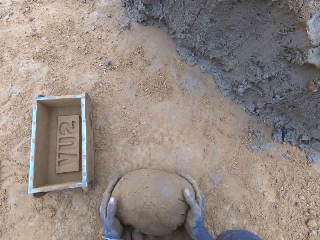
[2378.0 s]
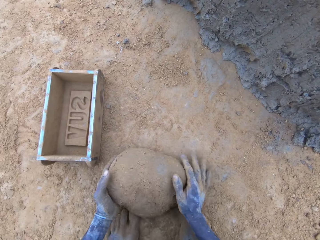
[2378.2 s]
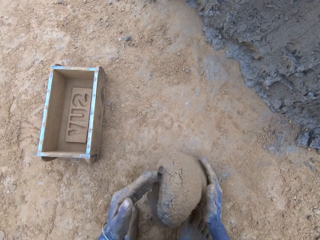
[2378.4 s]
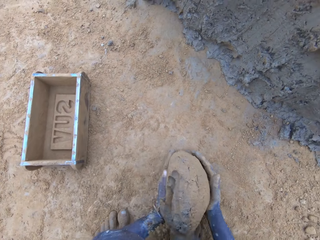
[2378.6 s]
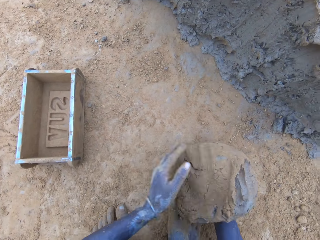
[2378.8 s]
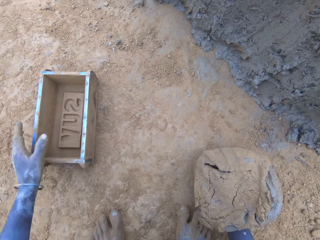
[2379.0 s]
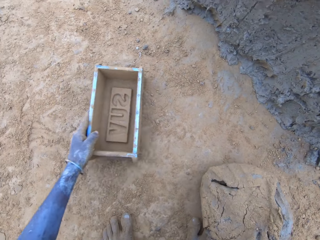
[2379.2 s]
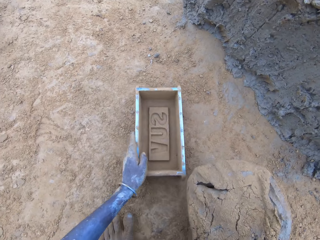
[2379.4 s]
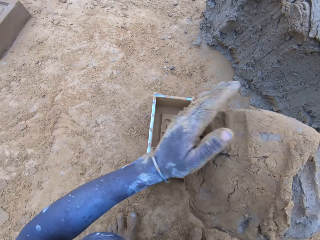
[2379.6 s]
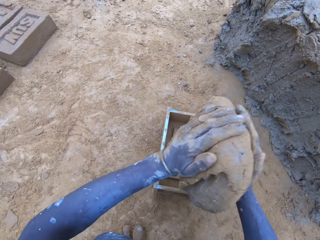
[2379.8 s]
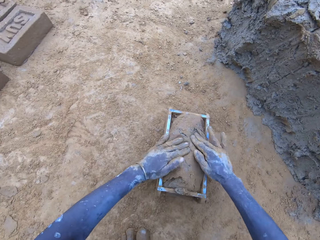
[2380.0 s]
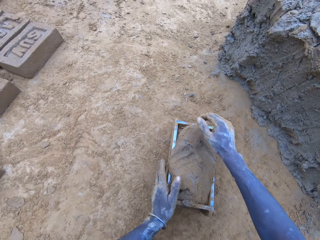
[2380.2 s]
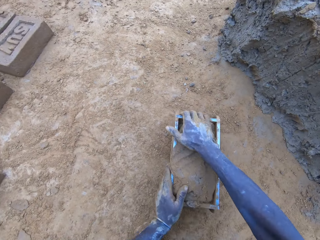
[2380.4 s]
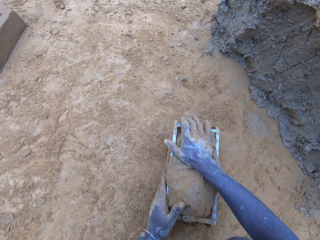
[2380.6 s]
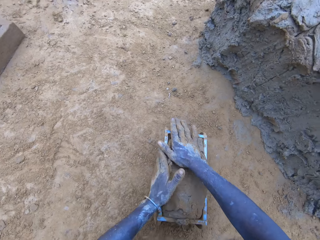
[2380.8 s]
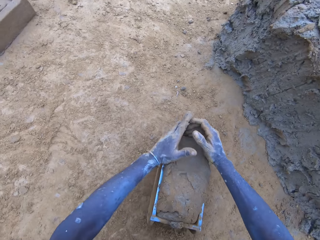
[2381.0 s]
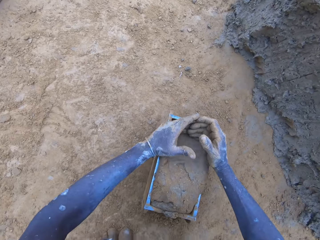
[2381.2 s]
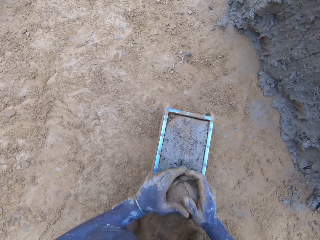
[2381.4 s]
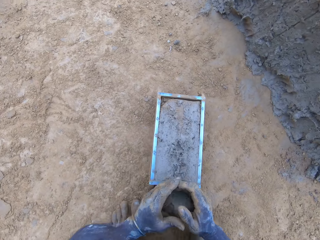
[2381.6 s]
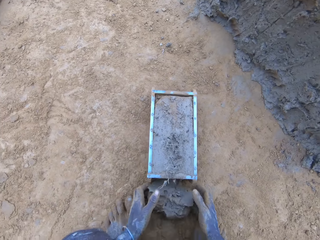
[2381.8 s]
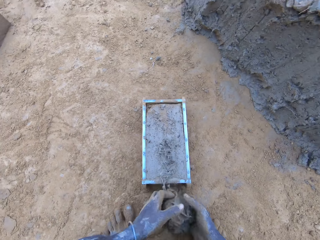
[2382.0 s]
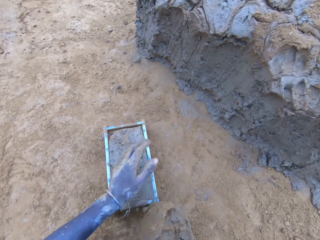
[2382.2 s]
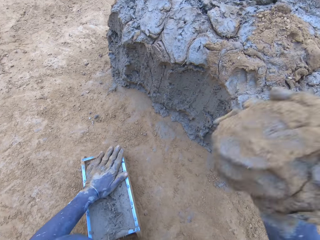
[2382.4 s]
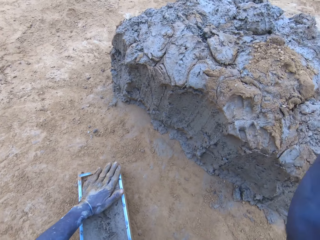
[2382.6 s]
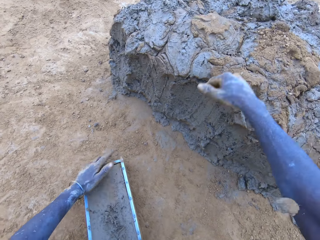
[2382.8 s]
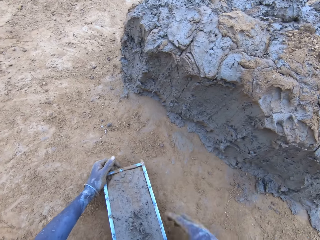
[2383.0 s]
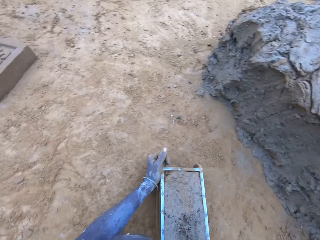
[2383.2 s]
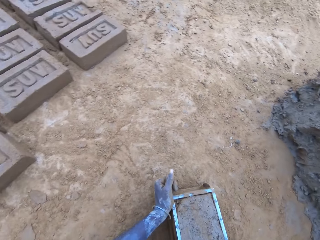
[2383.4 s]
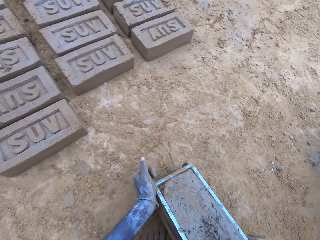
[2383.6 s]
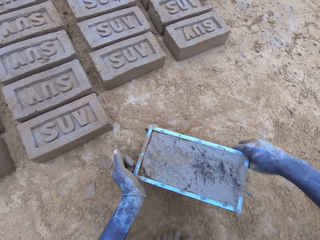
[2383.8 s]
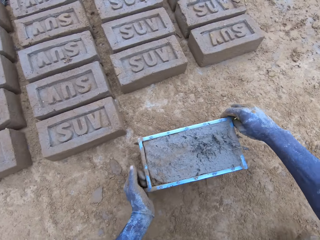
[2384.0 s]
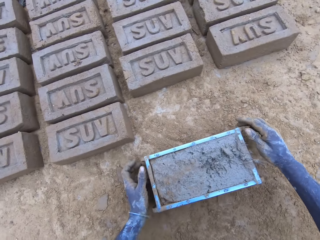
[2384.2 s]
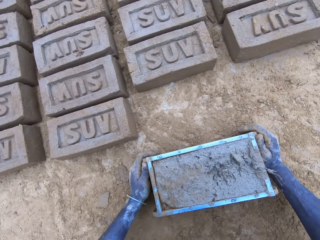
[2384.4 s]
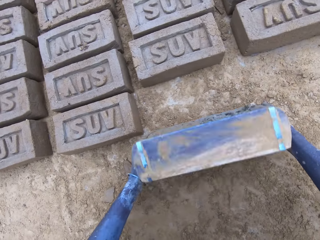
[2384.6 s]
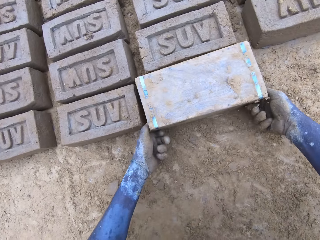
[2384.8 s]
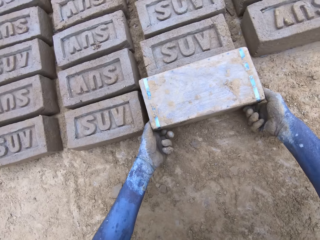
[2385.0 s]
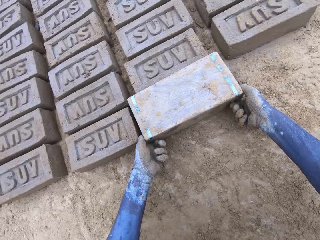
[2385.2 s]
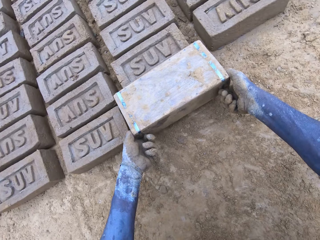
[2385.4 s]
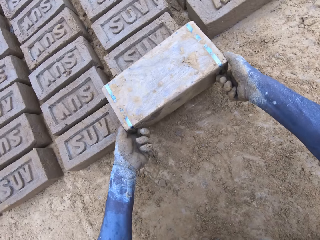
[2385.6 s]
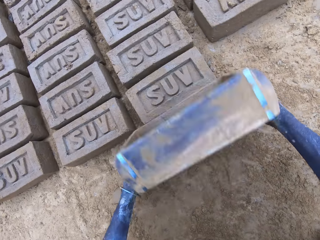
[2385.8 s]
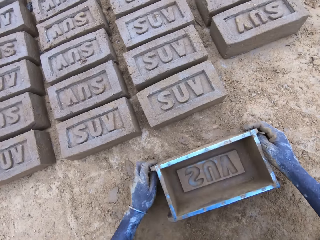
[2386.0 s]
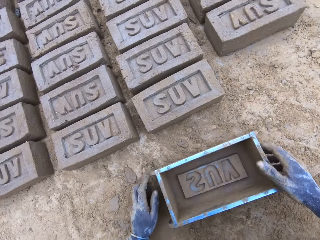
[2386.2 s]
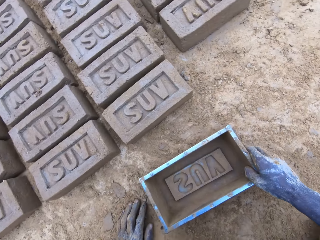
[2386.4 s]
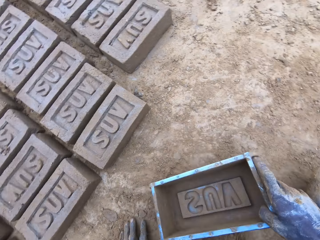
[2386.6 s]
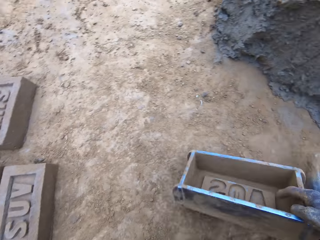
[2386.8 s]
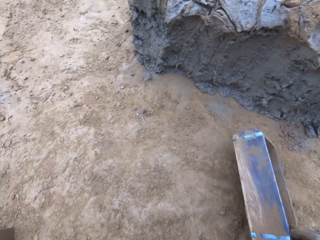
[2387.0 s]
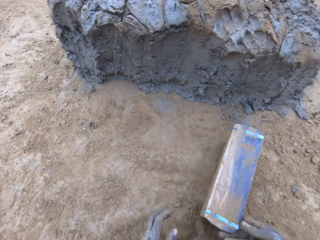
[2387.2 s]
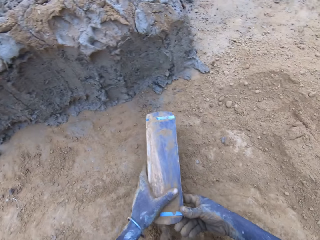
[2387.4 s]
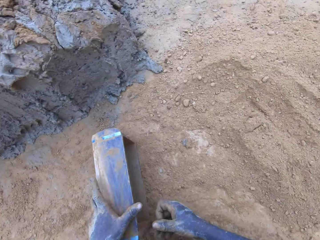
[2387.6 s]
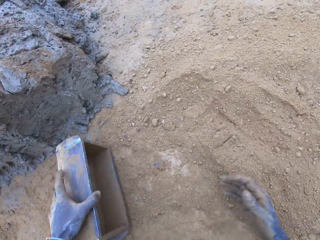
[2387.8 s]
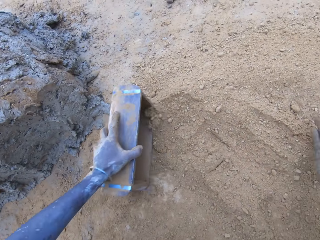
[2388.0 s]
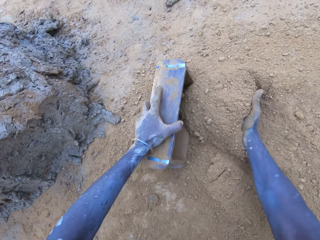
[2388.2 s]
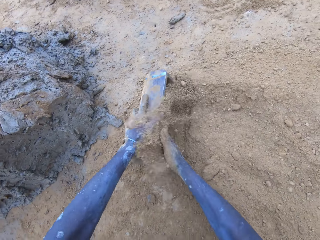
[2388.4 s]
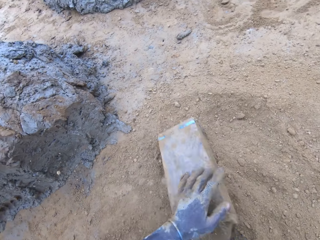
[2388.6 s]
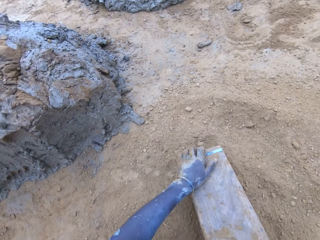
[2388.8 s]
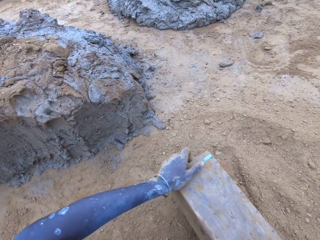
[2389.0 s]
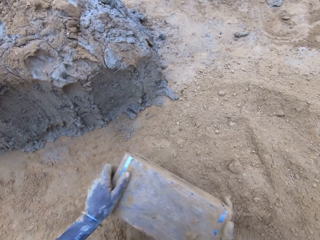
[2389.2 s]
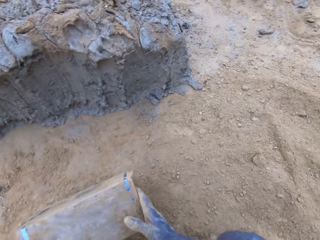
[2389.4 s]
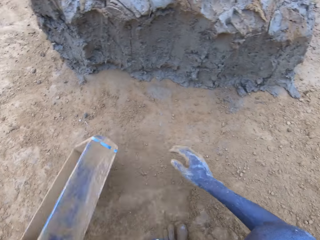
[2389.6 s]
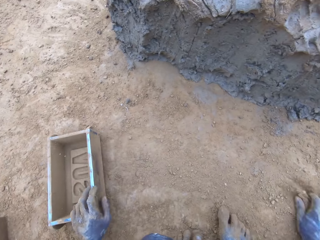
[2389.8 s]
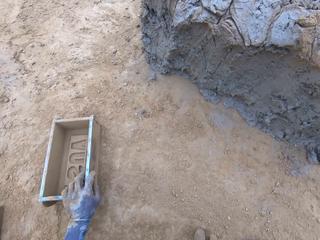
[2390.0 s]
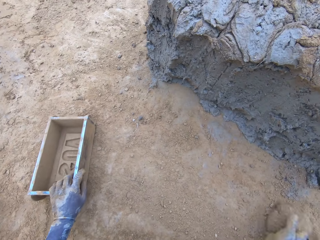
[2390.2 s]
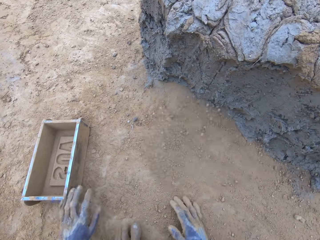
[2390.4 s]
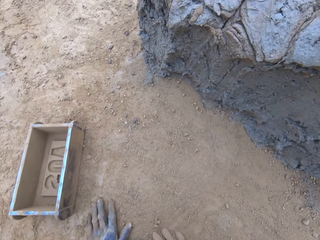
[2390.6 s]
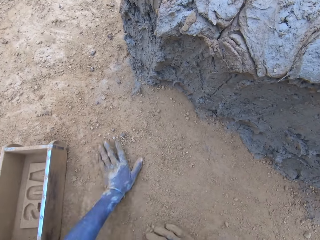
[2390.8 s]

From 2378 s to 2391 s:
The camera wearer puts the mud in the brickmould. They scoop the excess mud on the brickmould. They throw the mud on the pile of mud. They pour the mud in the brickmould on the ground. They do it again. They pour the soil from the brickmould.

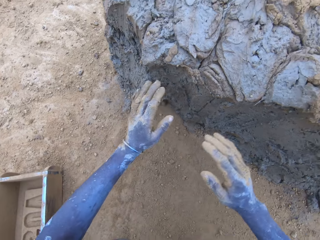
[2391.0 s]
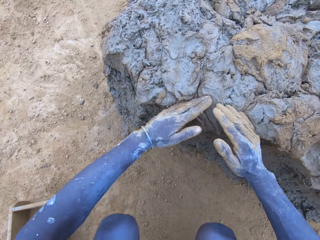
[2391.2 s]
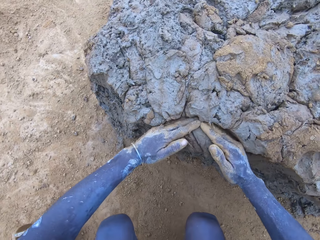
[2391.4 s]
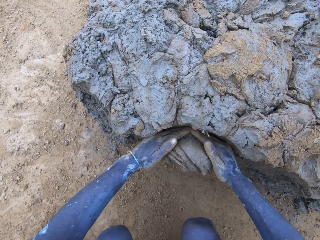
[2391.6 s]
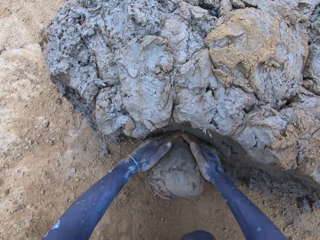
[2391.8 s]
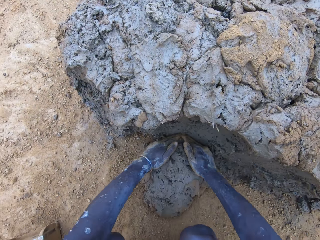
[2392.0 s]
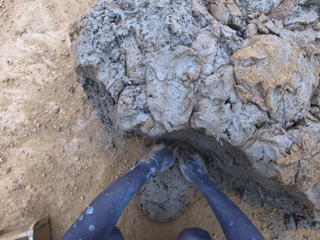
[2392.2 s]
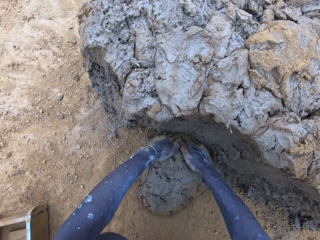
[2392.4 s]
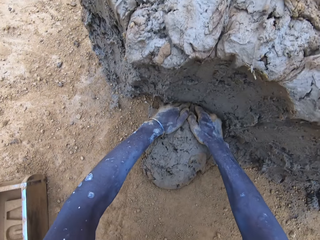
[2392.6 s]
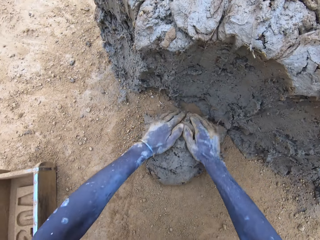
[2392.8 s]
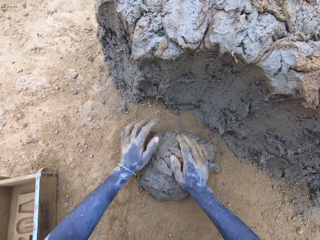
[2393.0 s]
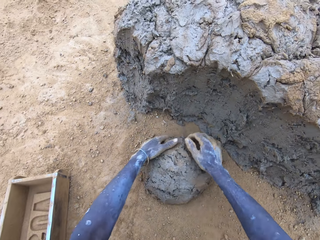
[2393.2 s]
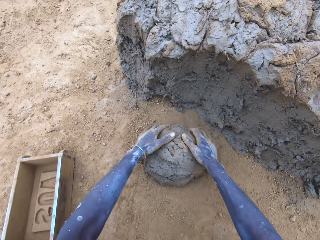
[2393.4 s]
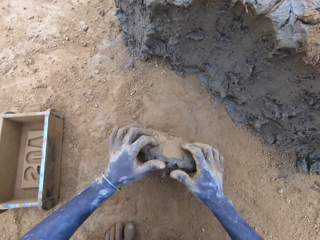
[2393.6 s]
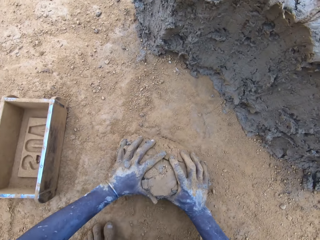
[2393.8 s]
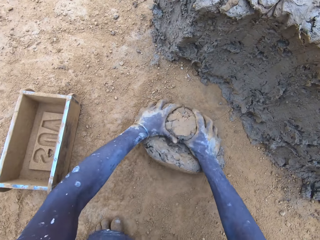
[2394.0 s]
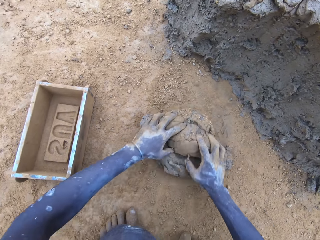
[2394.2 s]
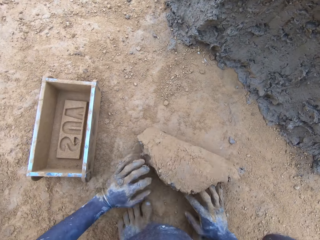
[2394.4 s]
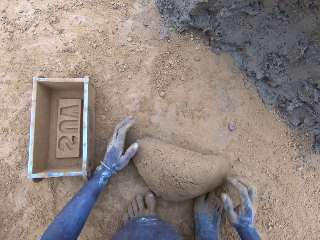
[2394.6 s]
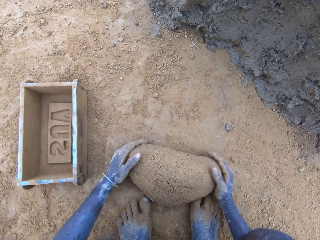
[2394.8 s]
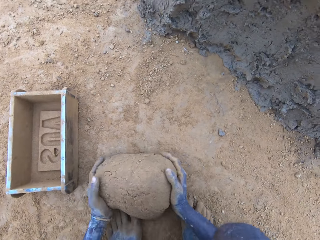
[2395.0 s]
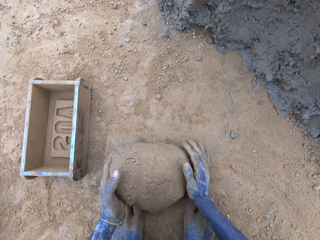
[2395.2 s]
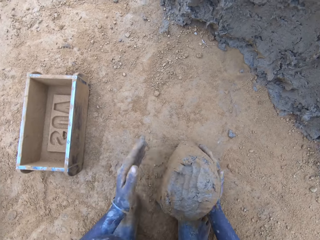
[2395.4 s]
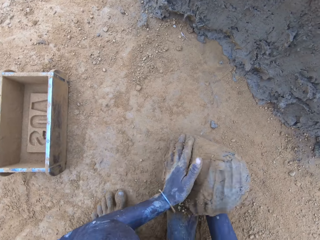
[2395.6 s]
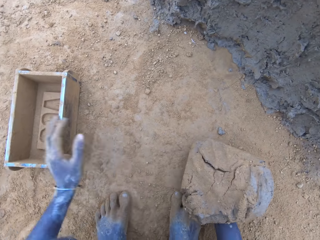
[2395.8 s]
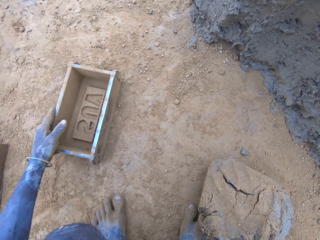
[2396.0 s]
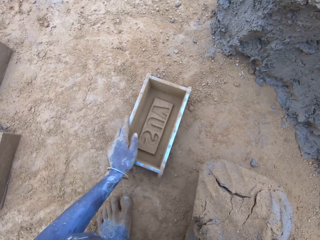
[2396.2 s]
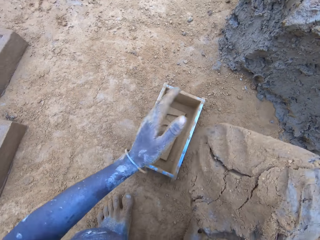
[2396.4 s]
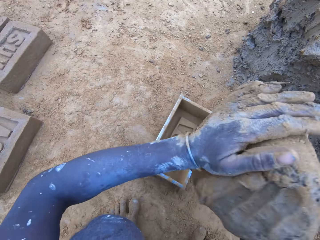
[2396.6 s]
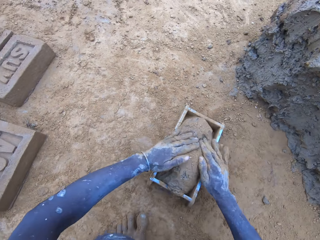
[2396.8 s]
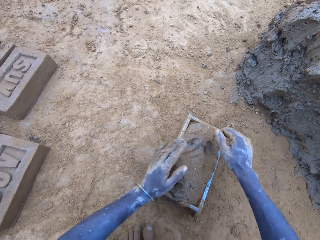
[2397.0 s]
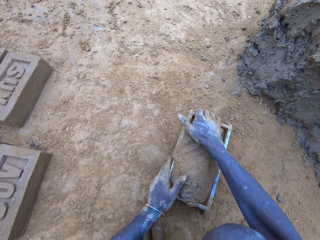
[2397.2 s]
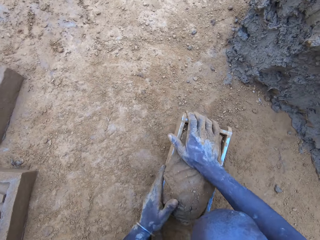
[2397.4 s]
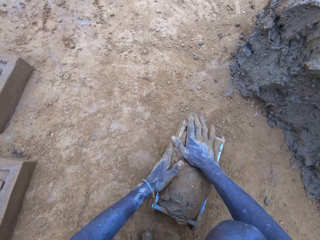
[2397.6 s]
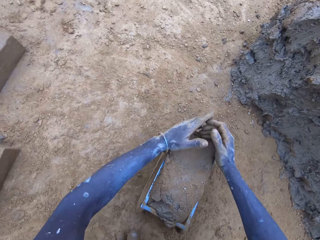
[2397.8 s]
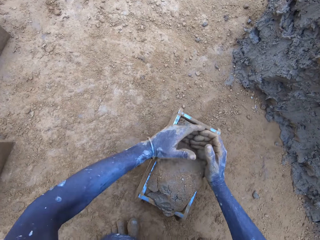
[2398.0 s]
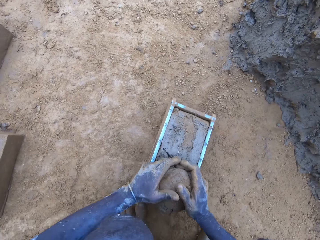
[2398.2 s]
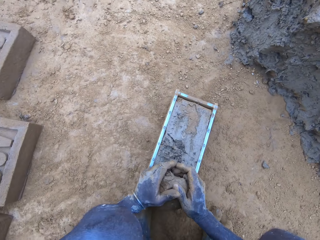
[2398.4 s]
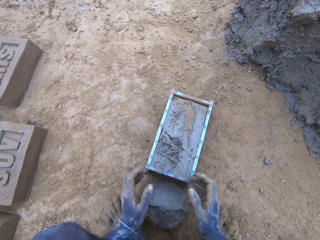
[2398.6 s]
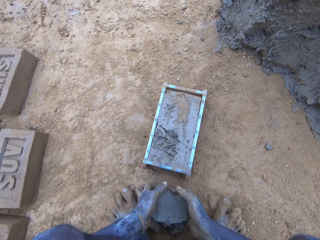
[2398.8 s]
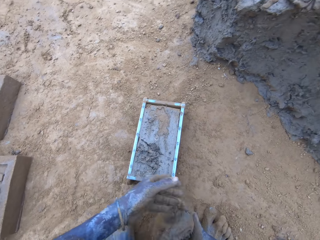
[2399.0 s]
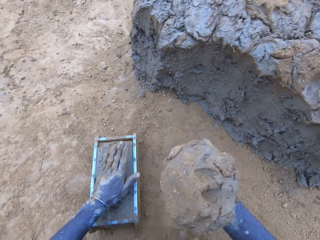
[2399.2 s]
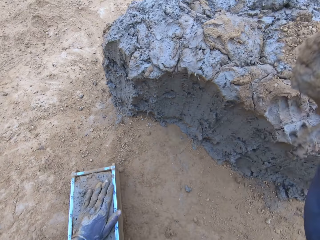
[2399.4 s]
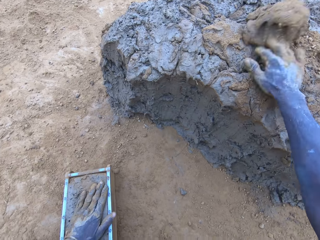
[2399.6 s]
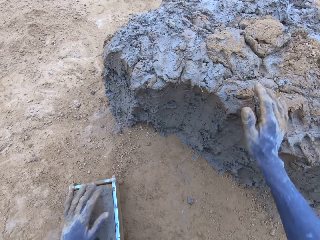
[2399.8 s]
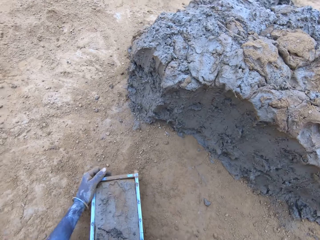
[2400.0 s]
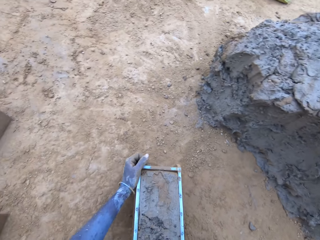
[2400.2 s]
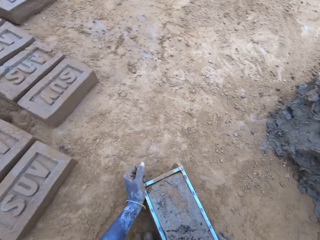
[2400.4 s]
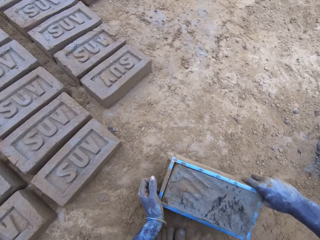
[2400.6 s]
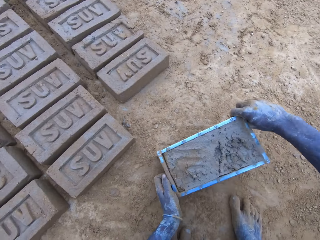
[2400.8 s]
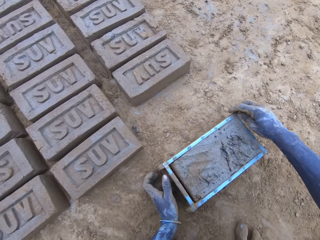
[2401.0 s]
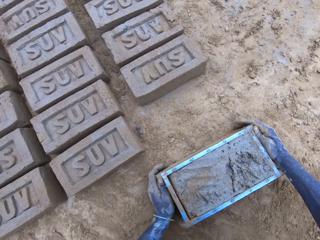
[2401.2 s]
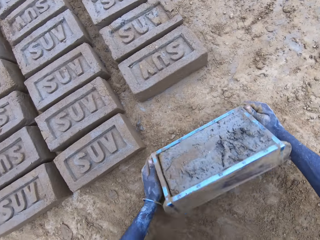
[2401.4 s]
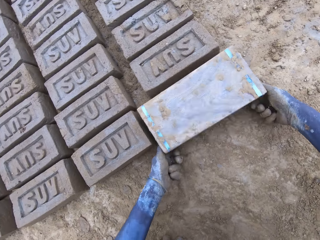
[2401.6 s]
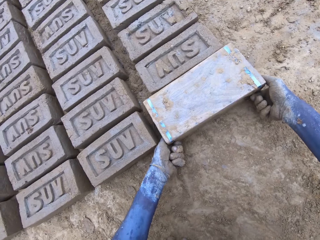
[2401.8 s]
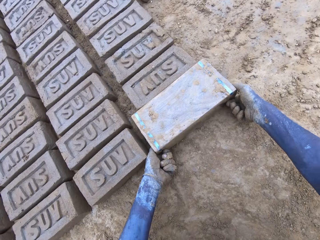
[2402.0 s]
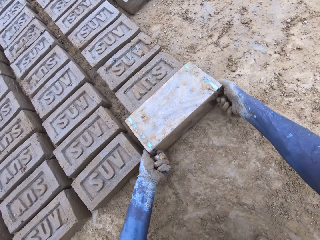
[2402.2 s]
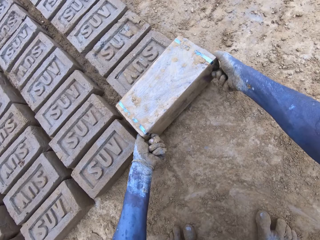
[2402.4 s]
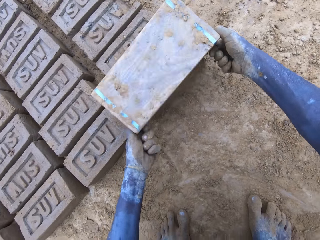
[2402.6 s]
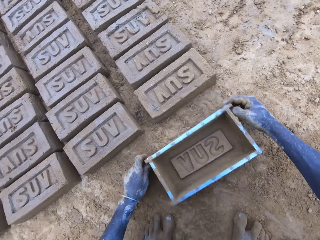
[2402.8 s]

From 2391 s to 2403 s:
The camera wearer scoops mud. They put the mud in the brickmould. They scoop the excess mud on the brickmould. They throw the mud on the pile of mud. They pour the mud in the brickmould on the ground.
